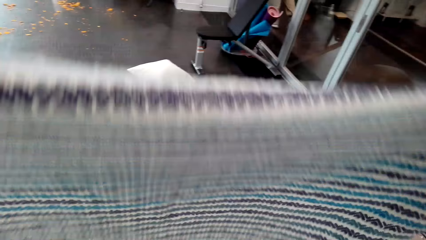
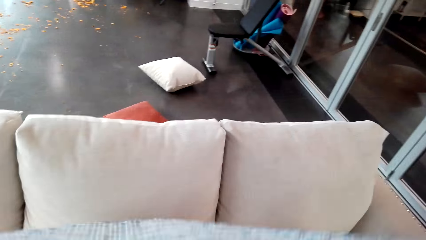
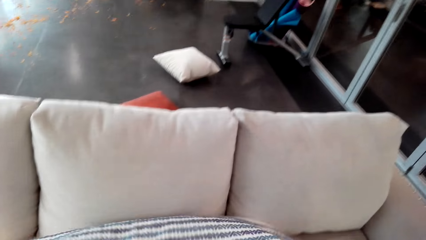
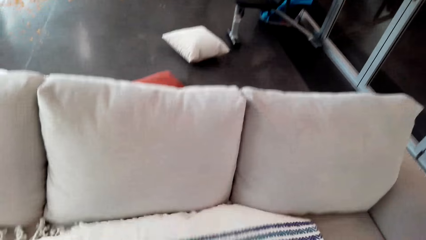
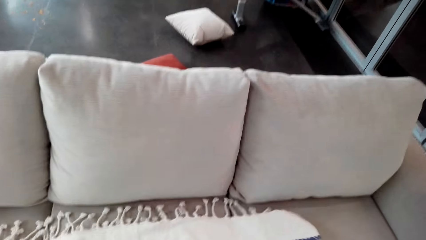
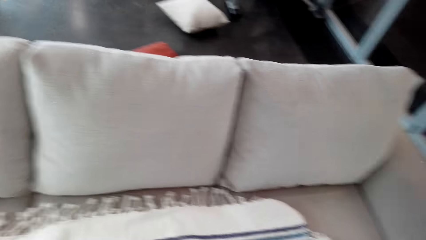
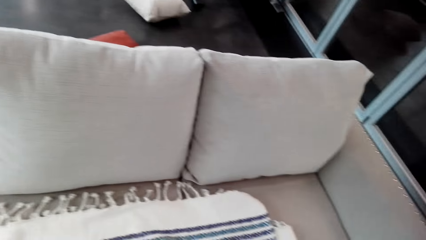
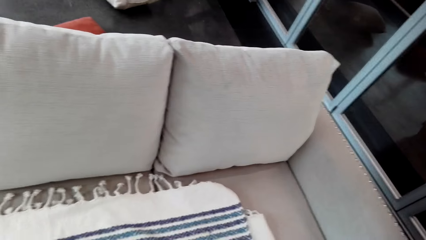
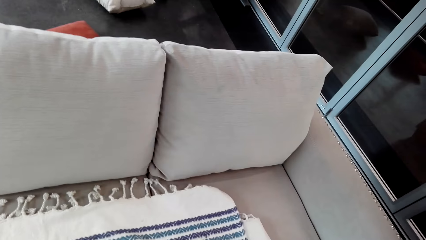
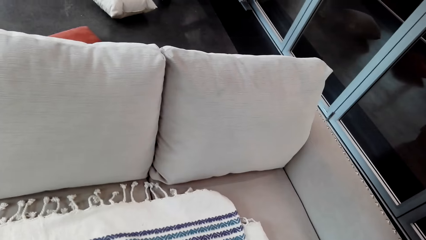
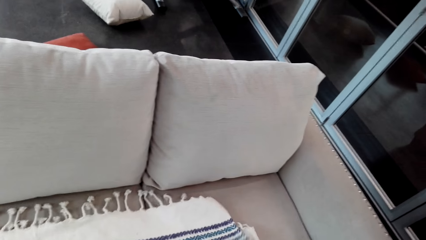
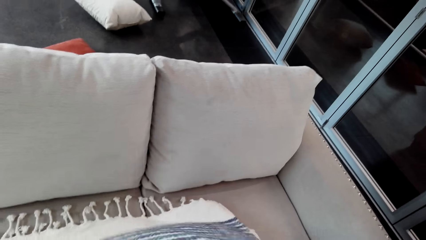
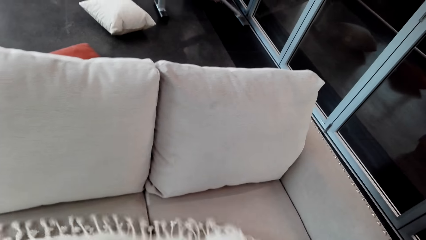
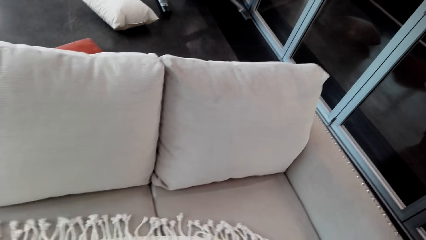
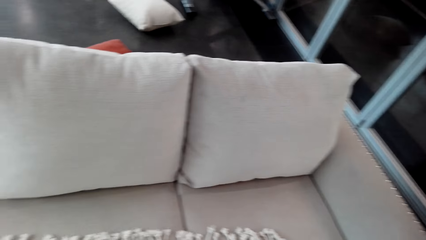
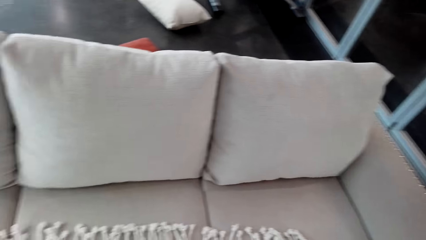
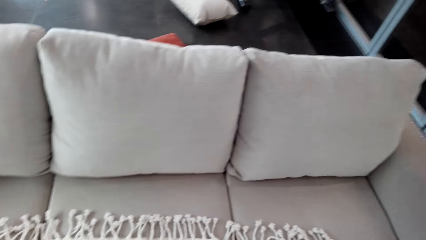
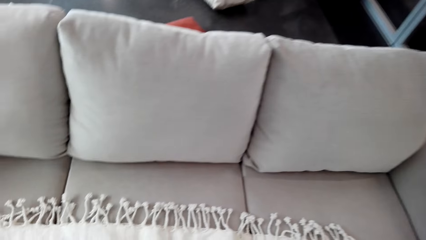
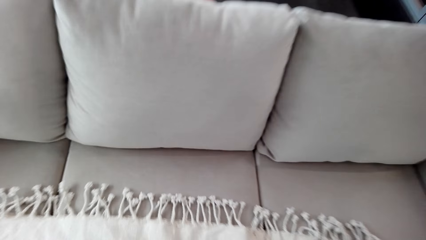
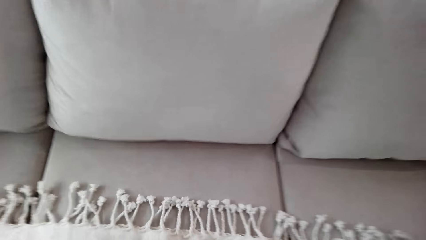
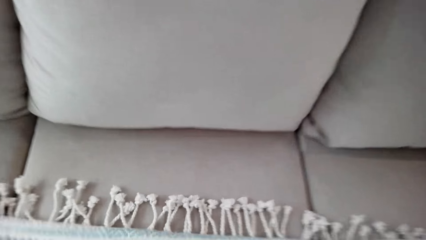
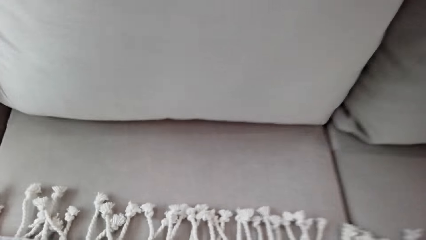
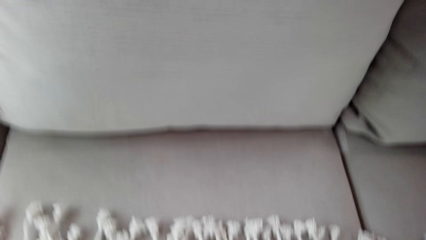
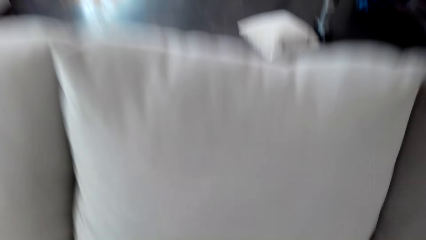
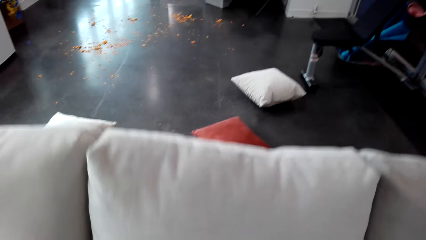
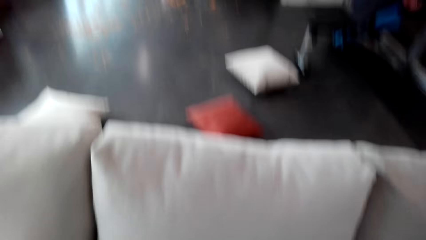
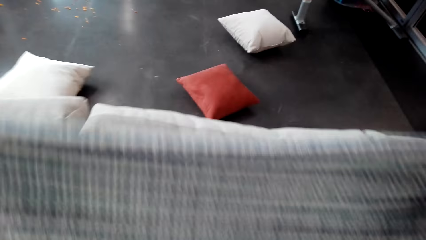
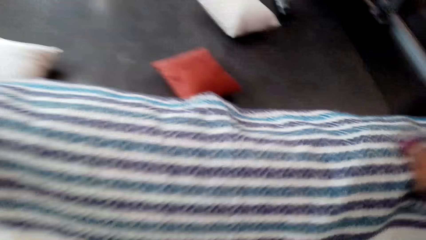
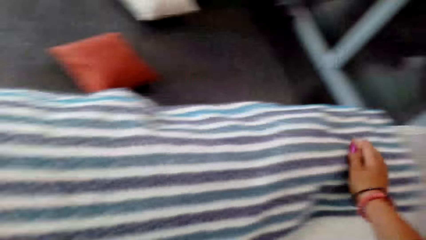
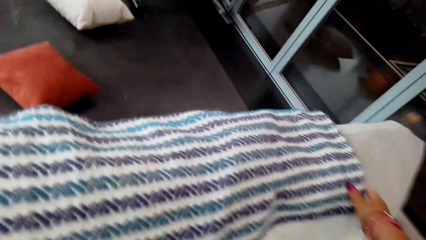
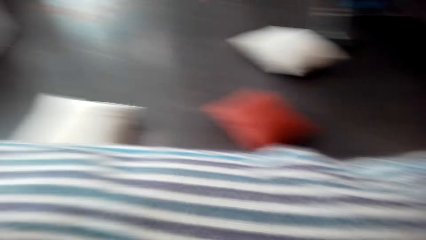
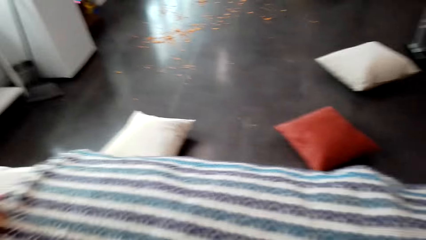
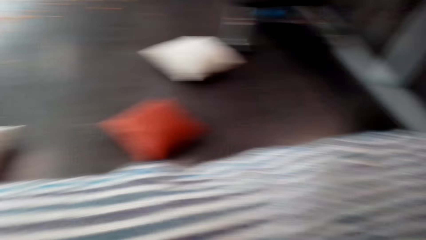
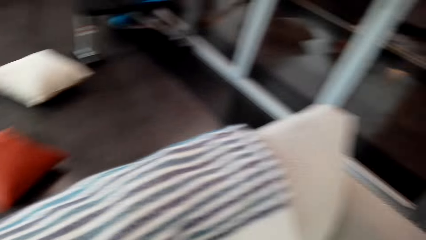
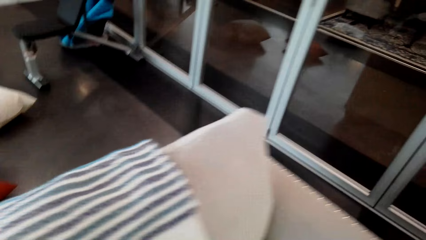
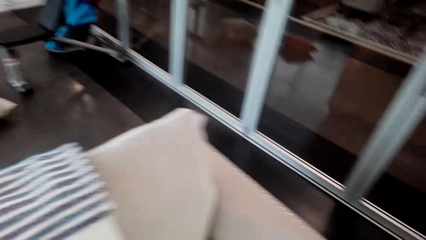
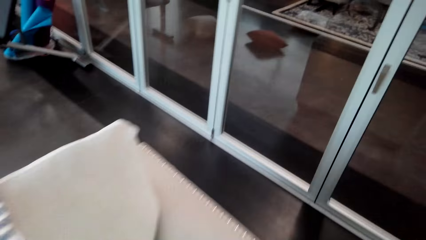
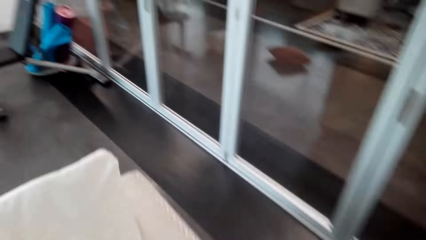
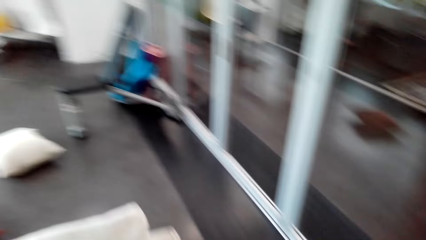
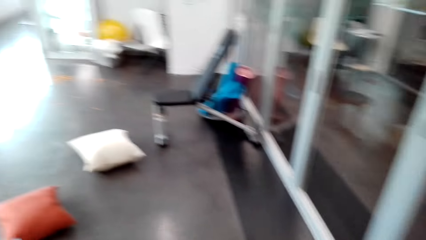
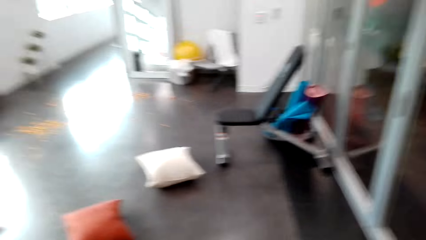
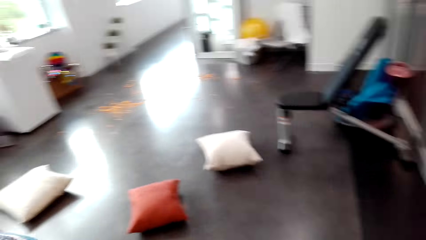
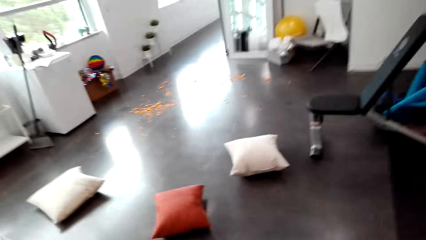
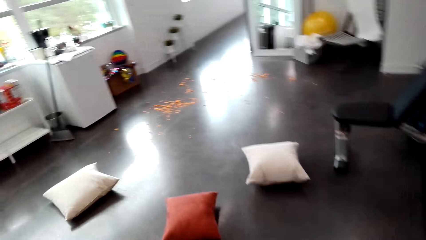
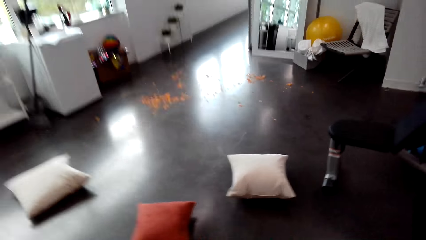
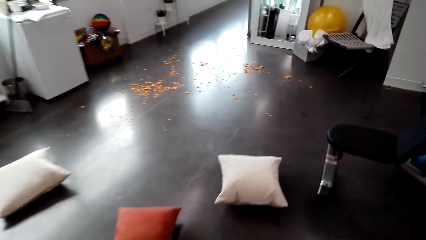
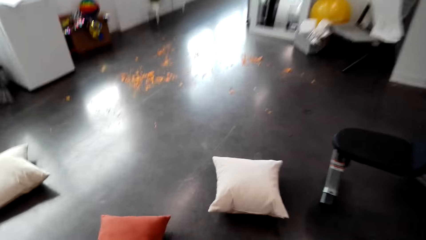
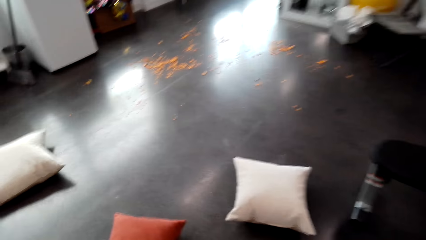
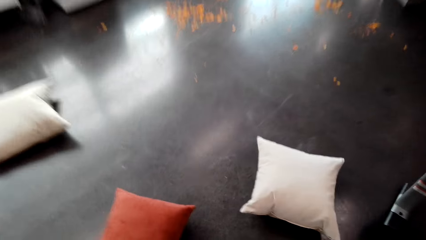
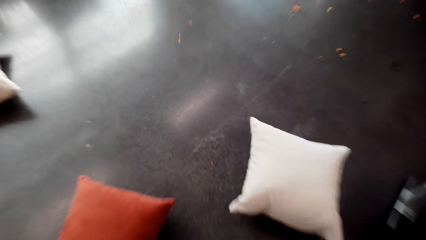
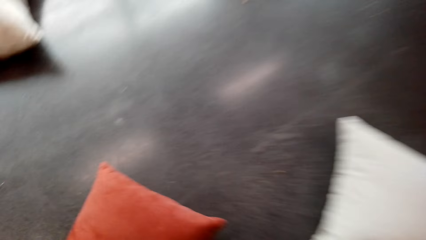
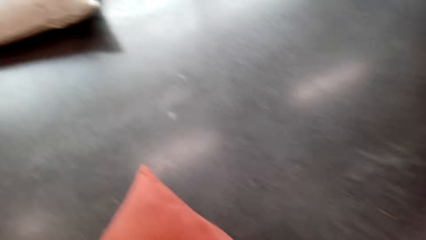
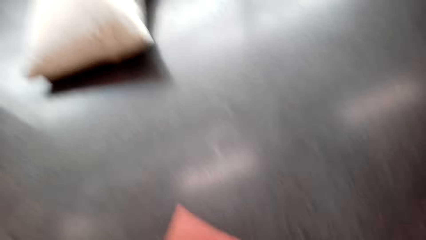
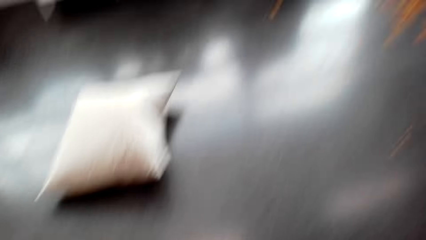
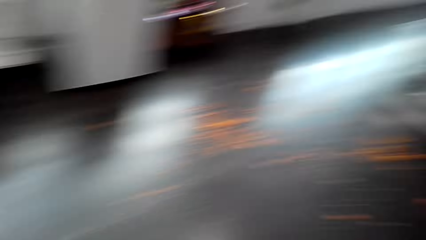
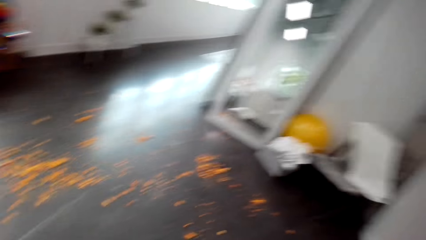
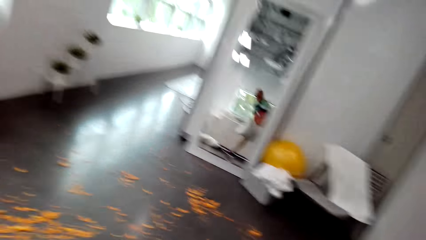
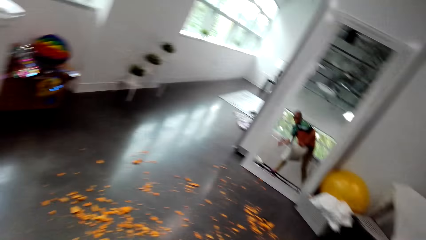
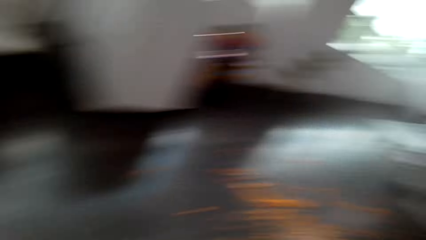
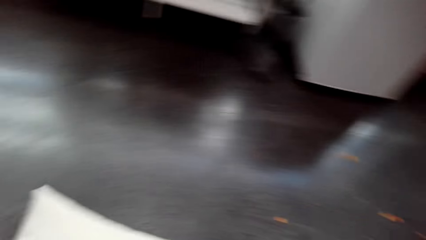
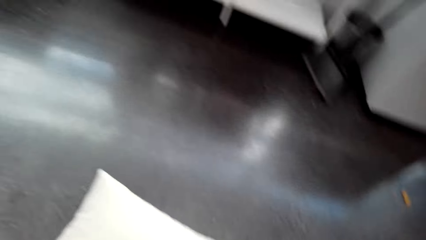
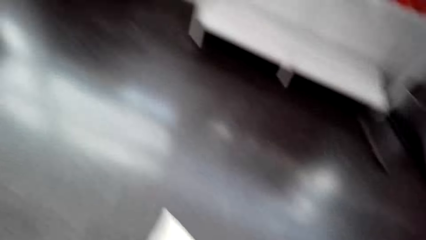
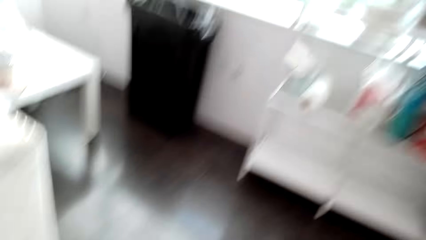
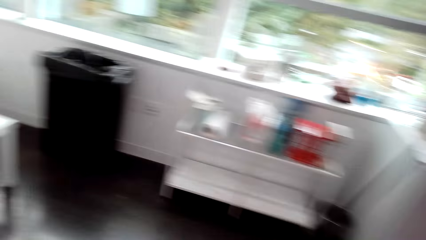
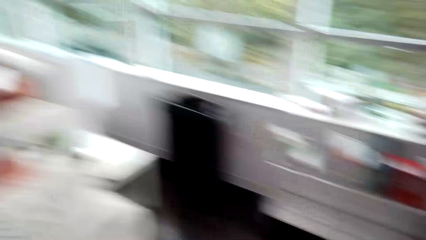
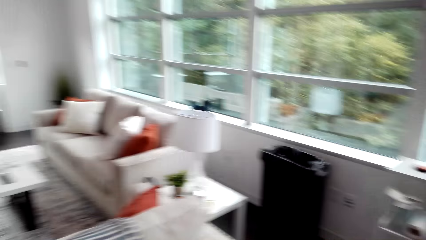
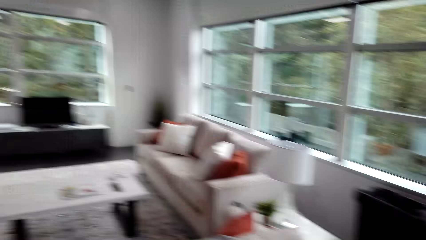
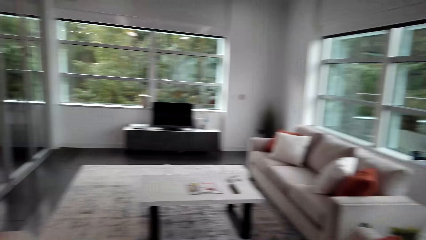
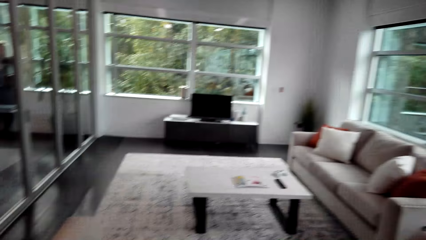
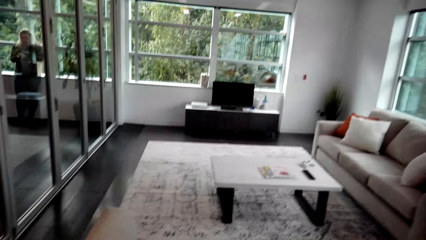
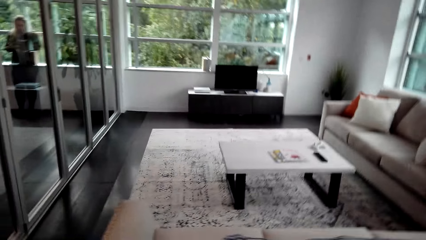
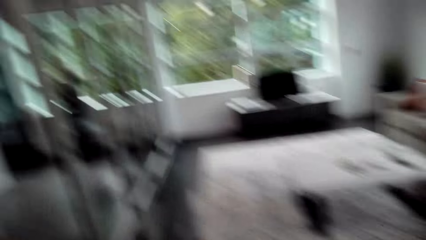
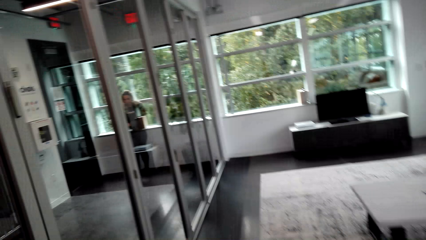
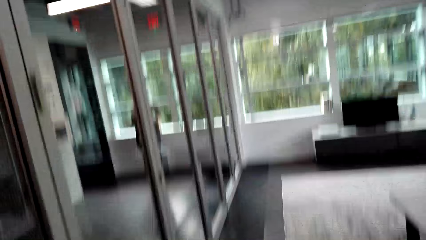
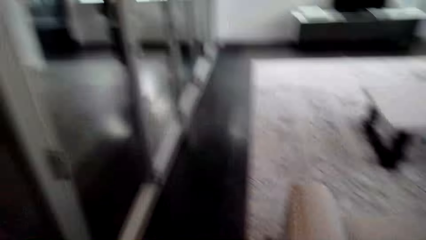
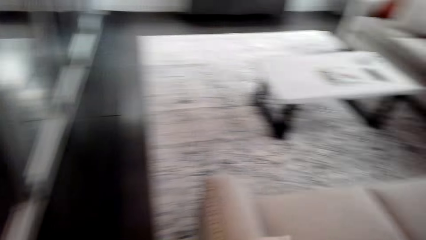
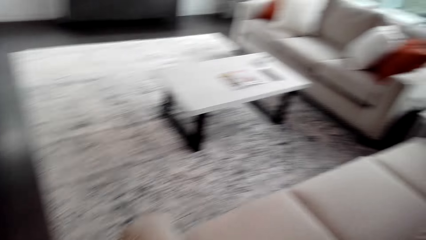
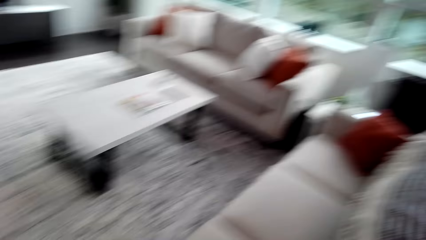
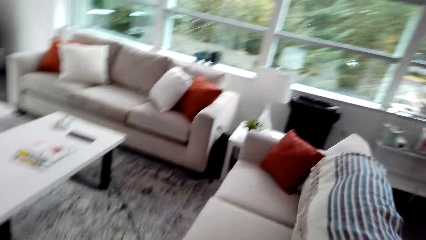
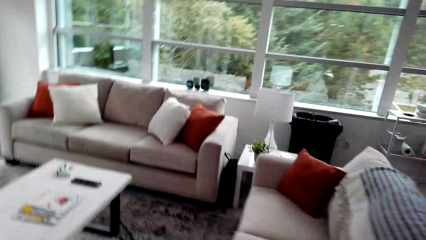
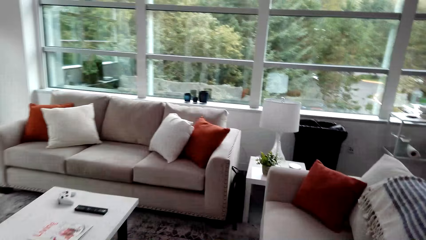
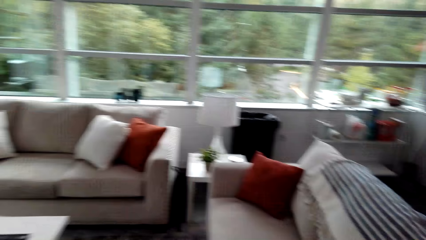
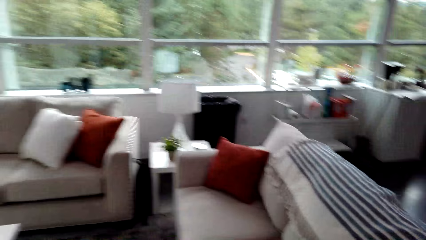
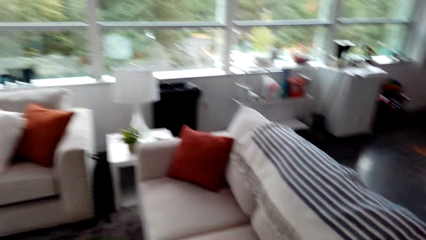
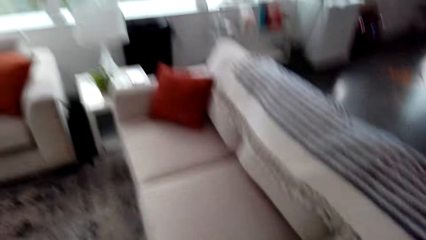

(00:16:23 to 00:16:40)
The camera wearer covers the couch with the fabric. They walk in the house. They collect the throw pillows from the floor. They walk in the house.
